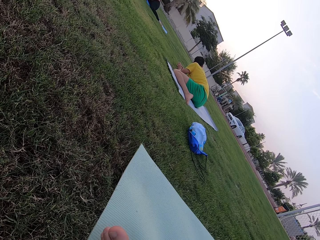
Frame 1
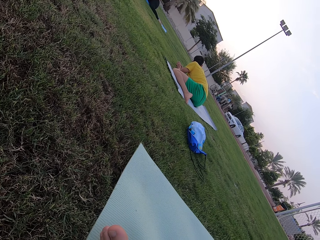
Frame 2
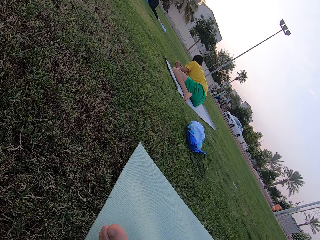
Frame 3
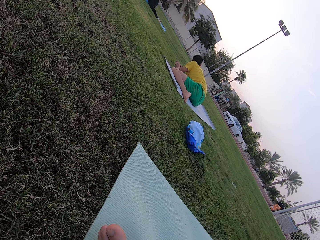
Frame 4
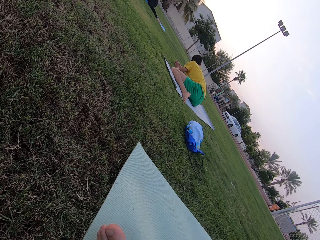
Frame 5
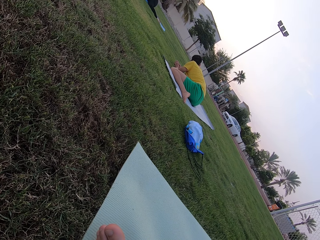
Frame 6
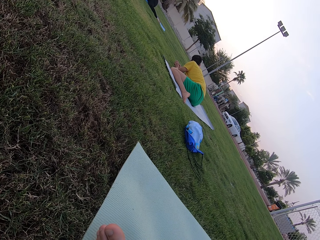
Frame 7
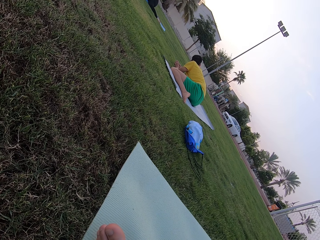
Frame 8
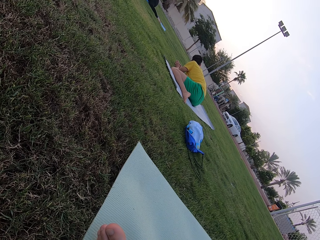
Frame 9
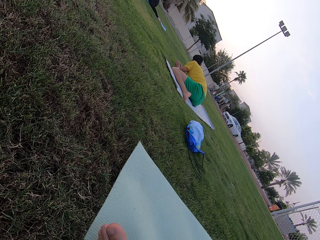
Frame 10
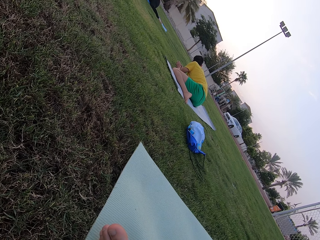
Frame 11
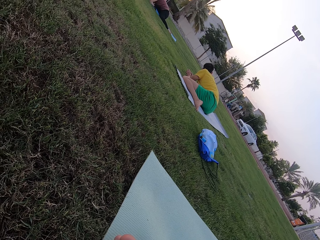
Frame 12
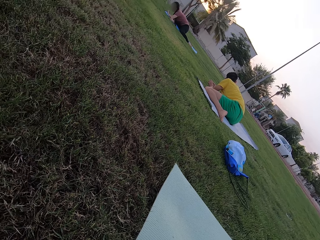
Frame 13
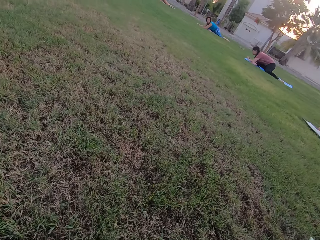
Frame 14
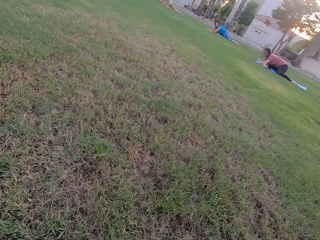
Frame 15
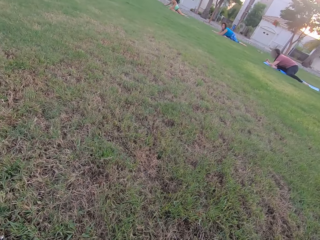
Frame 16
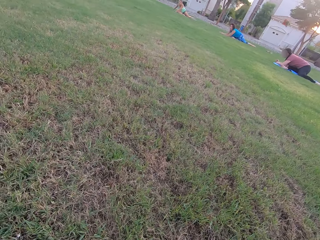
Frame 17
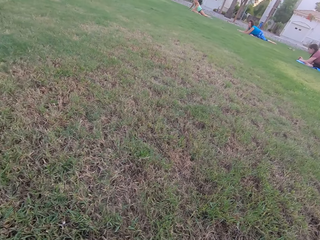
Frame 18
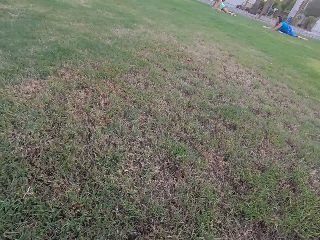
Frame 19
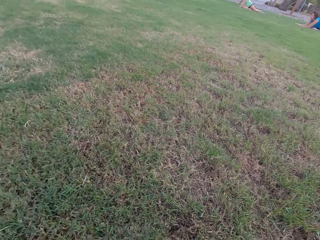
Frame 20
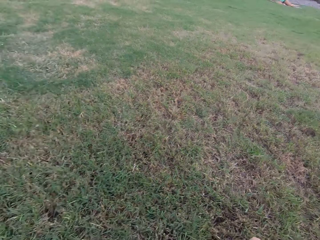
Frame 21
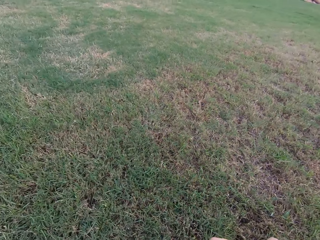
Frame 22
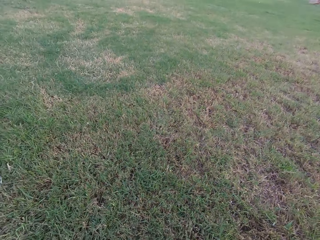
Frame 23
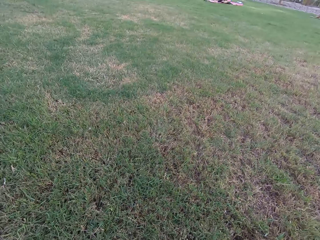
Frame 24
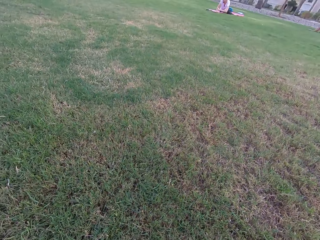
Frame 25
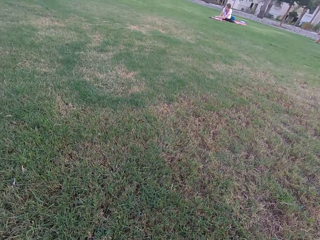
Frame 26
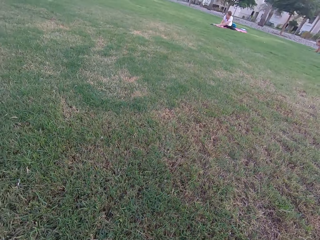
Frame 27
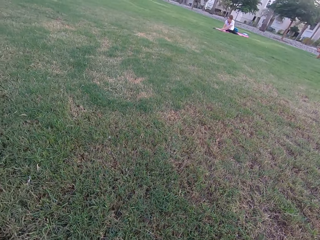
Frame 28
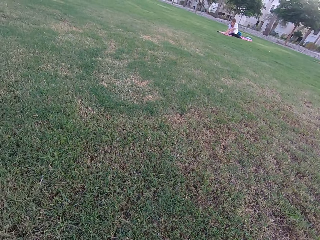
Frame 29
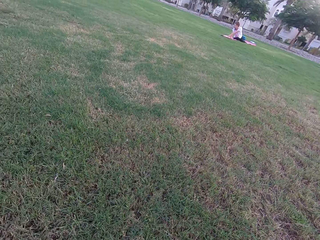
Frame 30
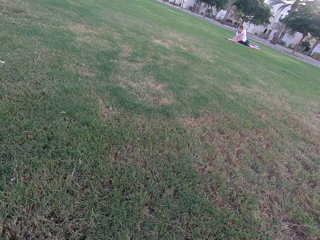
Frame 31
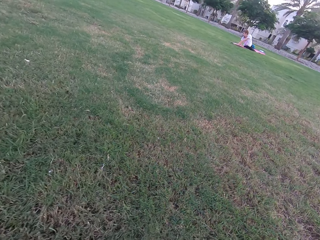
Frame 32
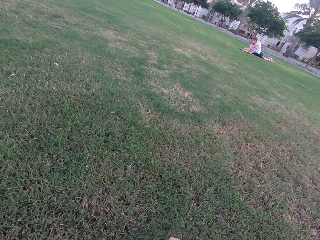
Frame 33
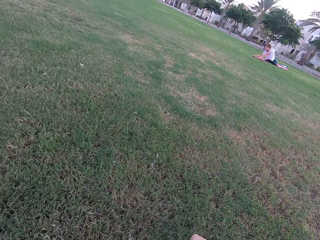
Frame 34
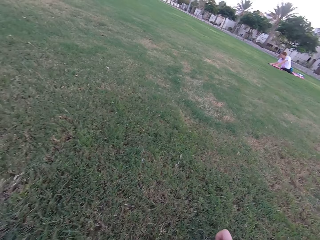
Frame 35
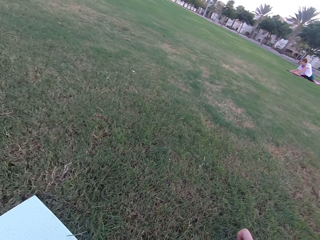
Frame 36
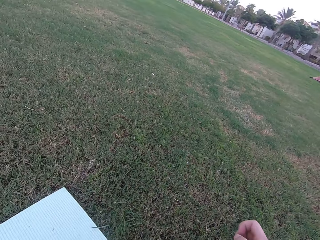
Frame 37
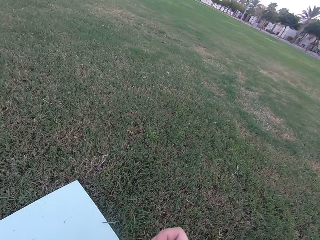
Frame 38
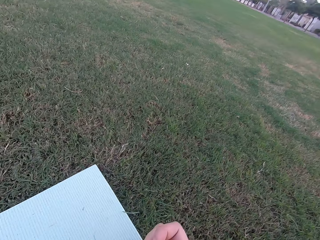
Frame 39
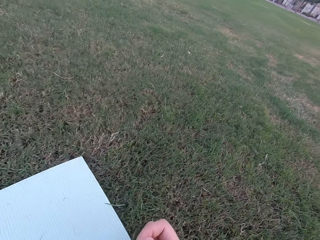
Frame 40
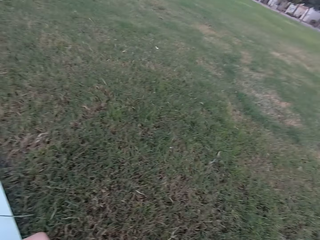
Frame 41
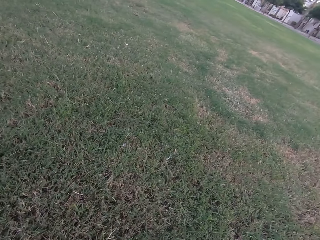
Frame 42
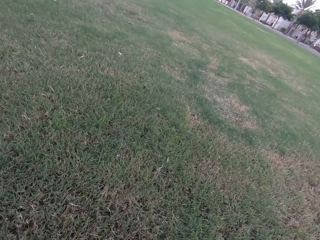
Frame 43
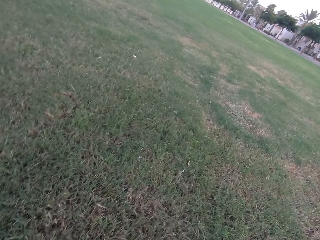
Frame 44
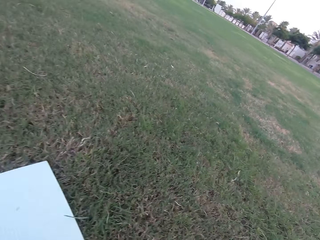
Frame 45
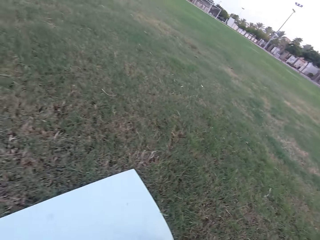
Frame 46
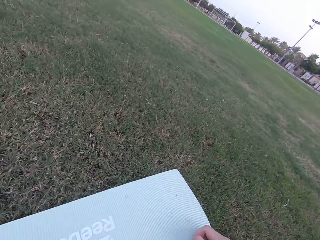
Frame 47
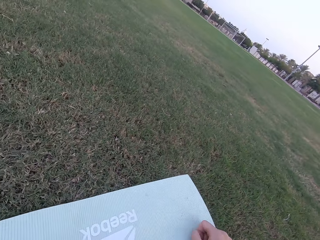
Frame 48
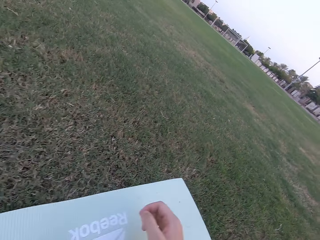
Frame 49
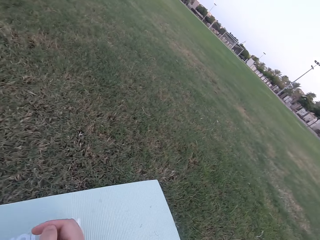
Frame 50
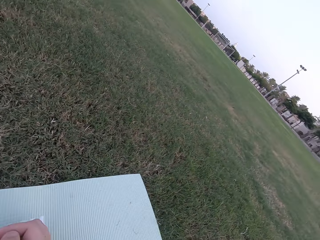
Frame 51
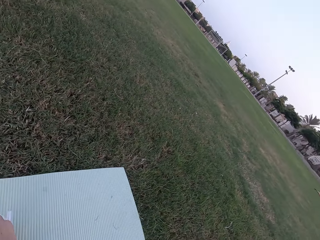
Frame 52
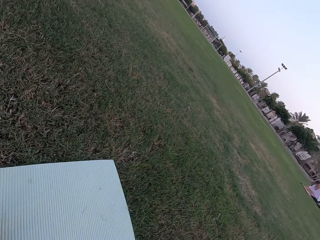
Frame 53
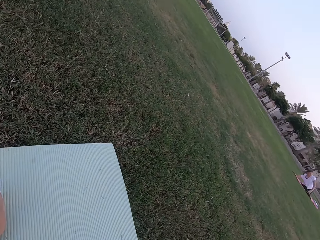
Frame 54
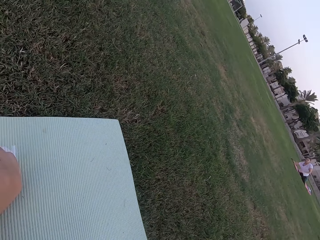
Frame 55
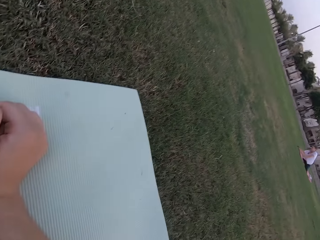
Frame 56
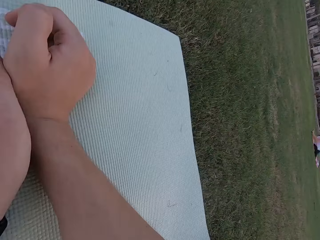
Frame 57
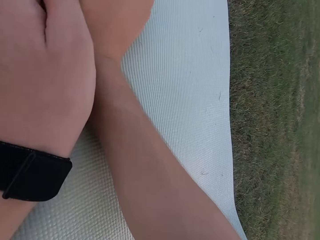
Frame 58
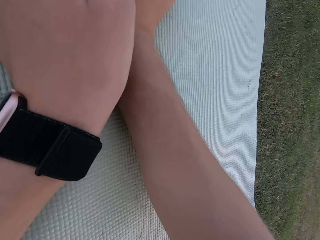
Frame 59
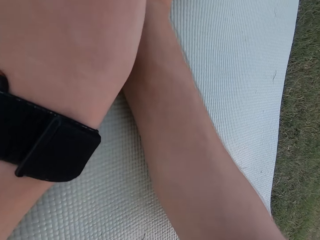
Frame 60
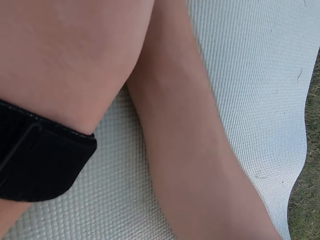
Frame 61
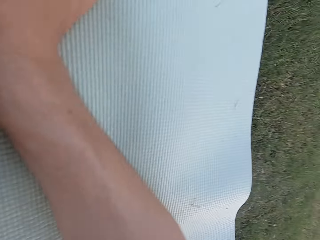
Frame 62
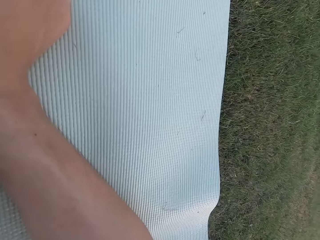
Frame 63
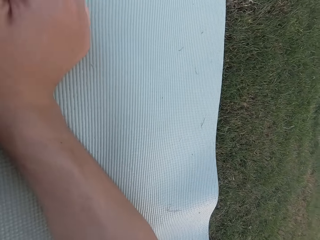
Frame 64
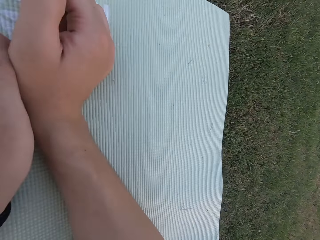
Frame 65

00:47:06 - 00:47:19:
Three women stretch on the ground. The camera wearer stretches on the ground. Another woman stretches on the ground. The camera wearer stretches on the ground.

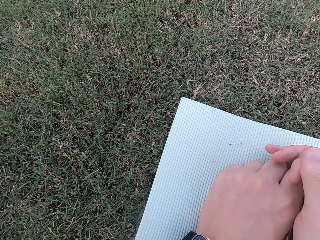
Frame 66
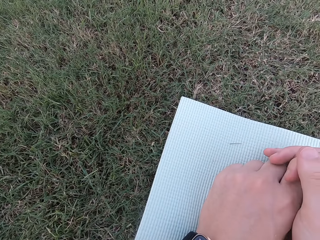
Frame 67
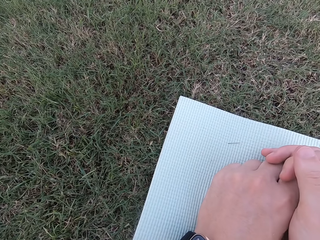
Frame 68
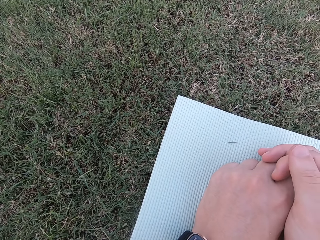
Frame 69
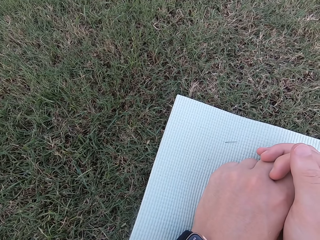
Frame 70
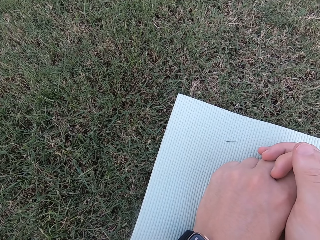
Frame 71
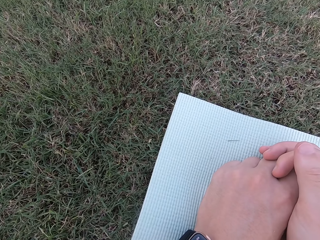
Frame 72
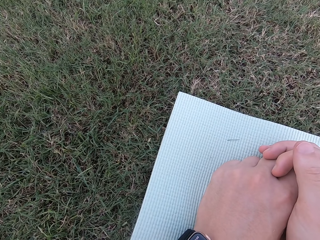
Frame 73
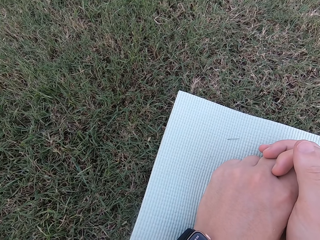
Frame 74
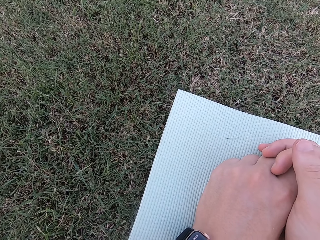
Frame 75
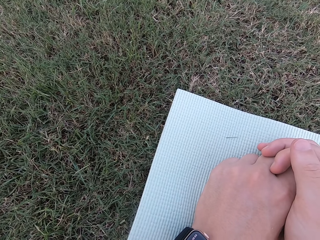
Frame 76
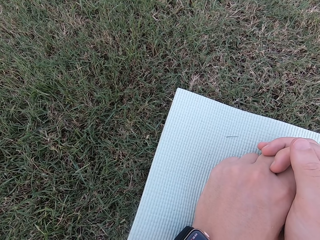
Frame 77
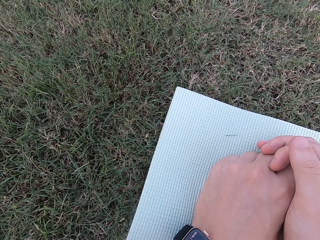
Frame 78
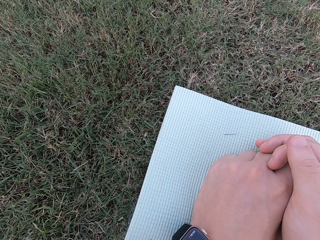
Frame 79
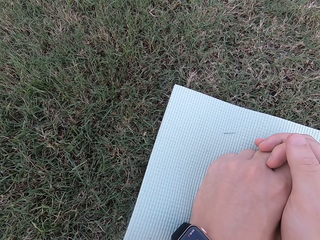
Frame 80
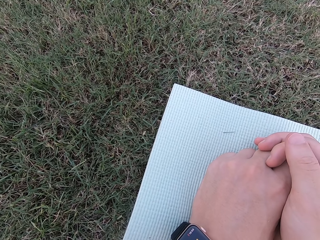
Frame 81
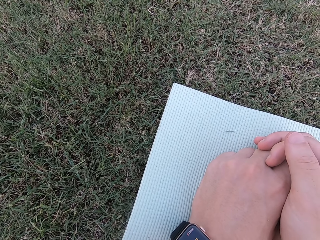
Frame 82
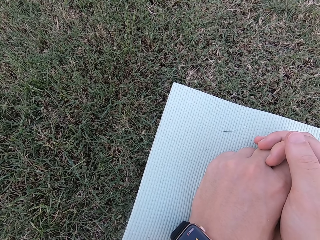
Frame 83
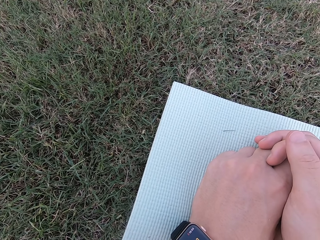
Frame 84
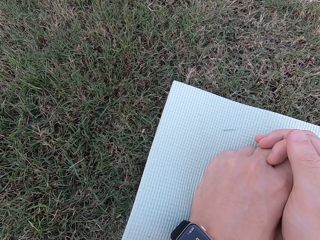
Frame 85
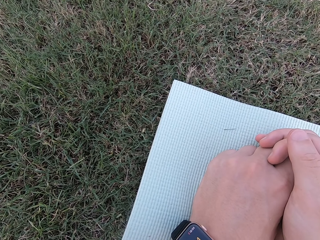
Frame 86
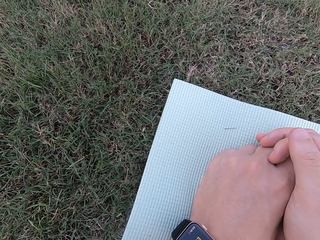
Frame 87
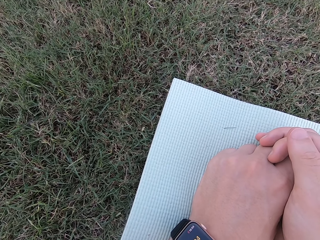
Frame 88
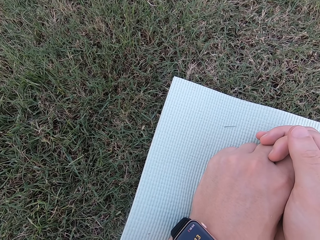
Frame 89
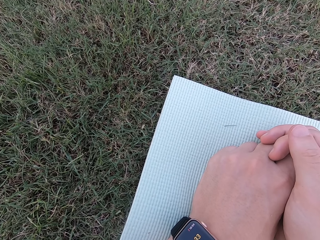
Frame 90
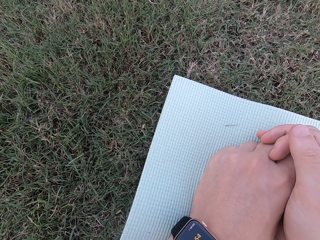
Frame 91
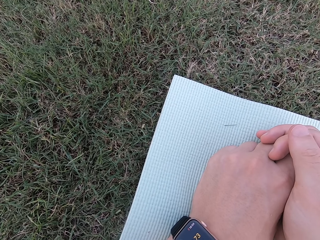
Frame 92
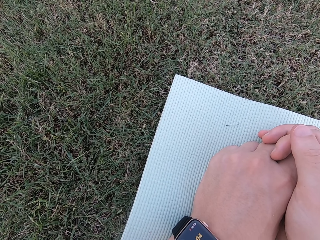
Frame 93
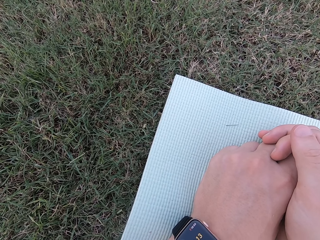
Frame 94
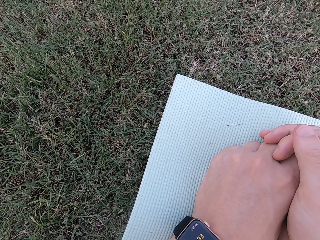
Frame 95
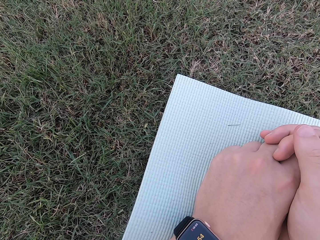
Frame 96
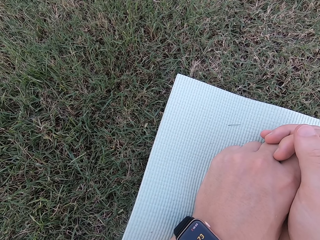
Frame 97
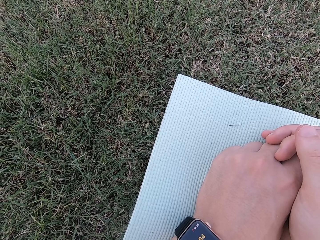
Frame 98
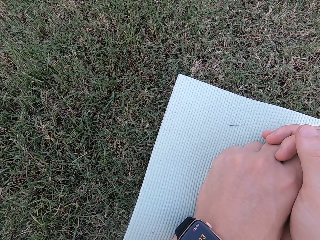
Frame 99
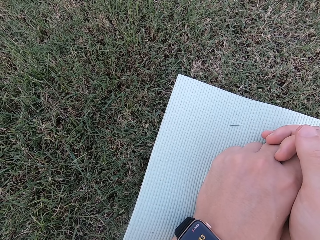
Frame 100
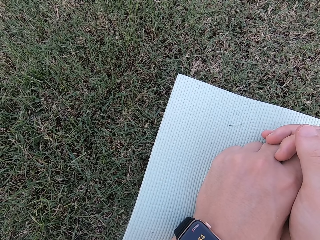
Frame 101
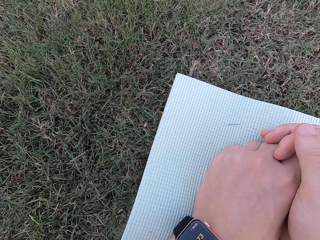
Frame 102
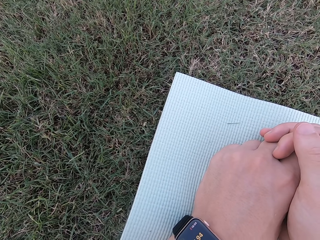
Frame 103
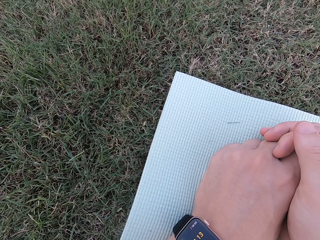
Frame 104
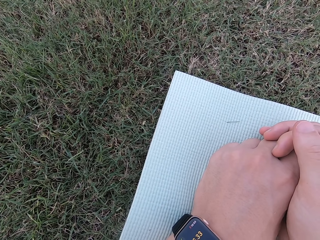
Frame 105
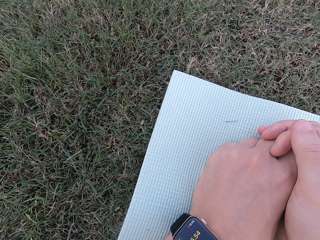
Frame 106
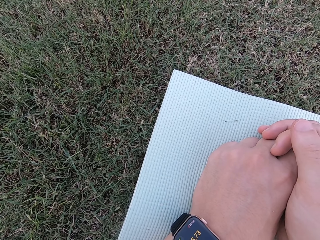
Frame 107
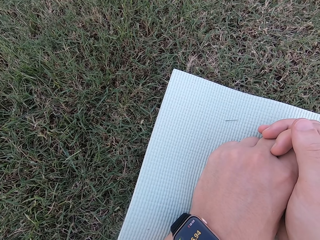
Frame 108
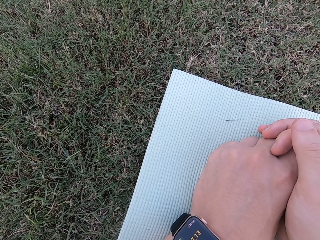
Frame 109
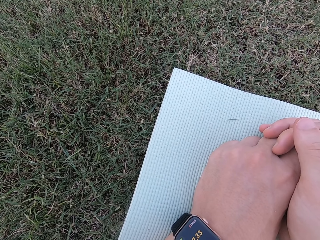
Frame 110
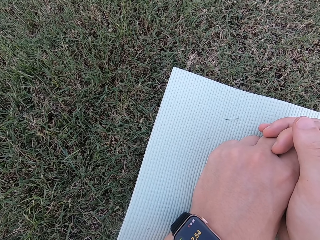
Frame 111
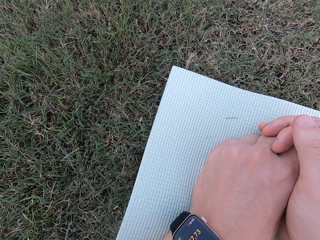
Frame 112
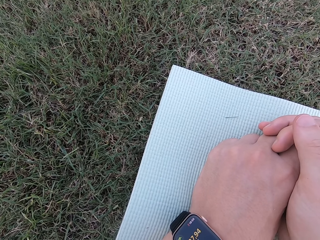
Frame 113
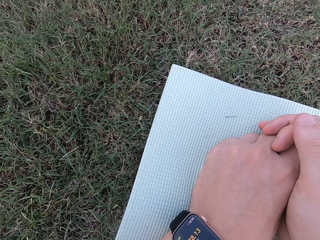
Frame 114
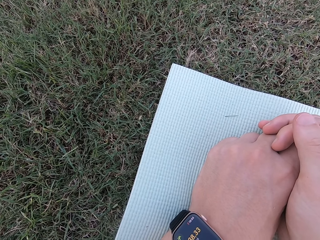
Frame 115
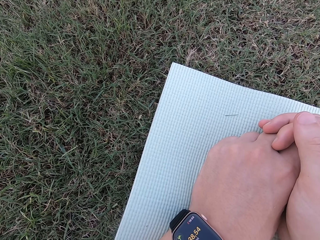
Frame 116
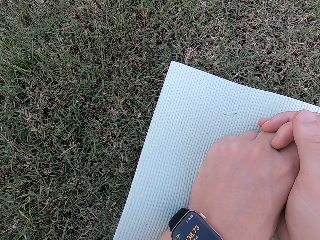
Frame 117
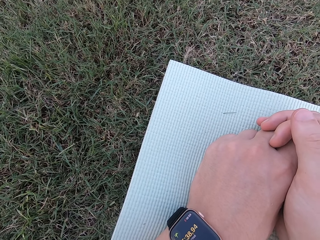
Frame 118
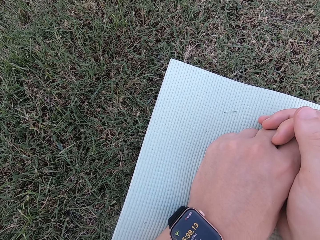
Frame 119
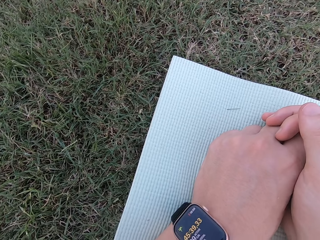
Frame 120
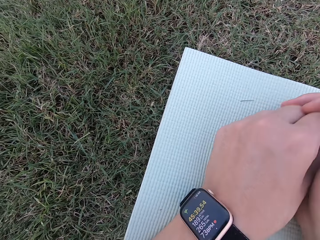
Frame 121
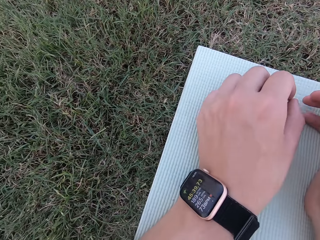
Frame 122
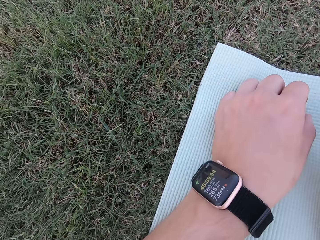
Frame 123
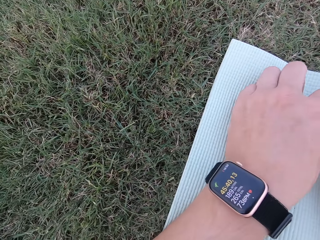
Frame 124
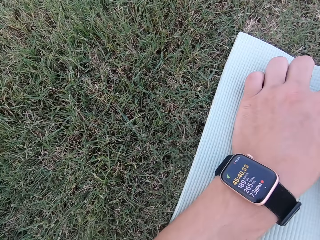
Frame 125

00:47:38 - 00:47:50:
The camera wearer touches the watch.
